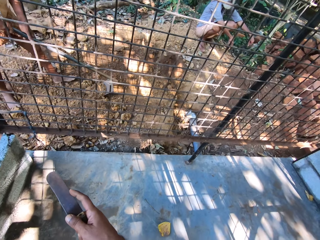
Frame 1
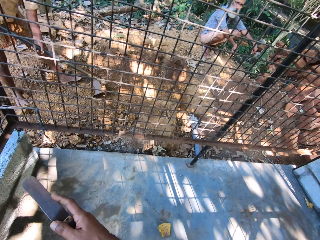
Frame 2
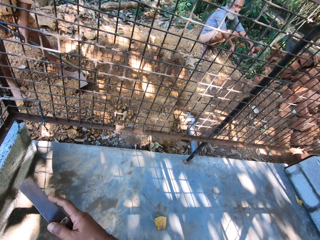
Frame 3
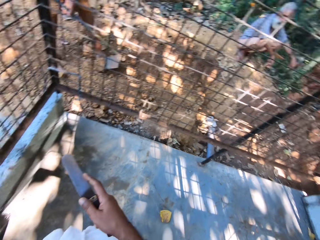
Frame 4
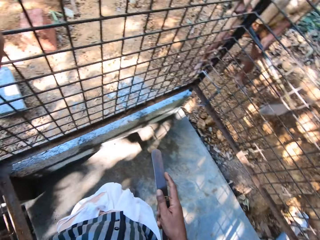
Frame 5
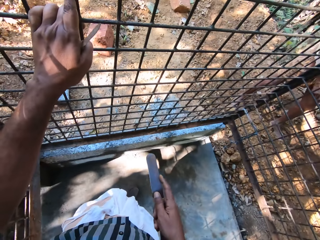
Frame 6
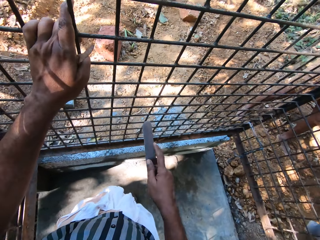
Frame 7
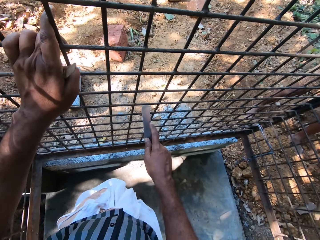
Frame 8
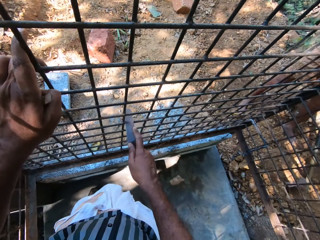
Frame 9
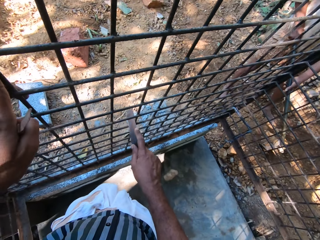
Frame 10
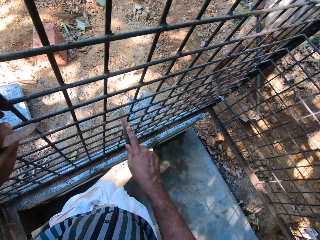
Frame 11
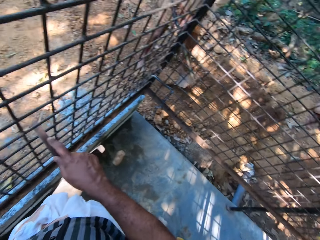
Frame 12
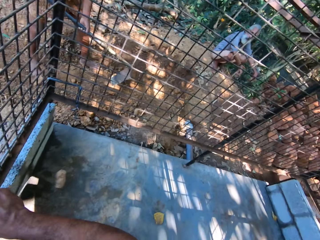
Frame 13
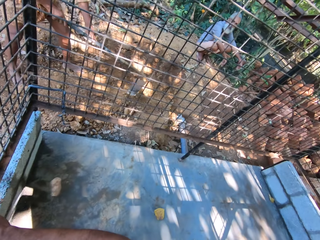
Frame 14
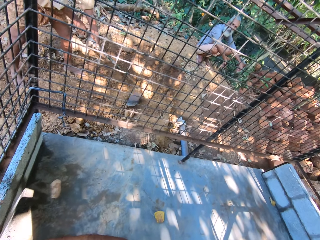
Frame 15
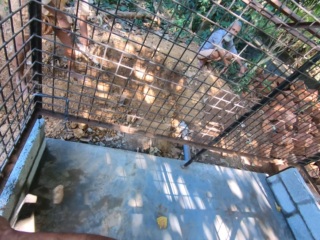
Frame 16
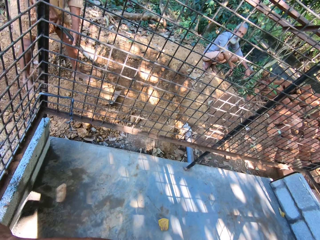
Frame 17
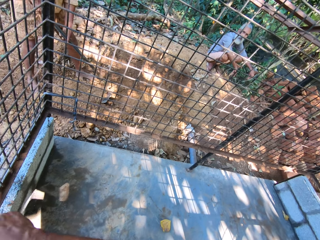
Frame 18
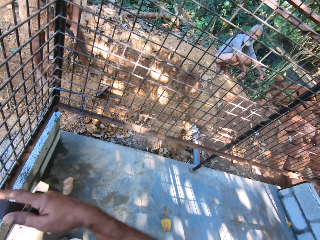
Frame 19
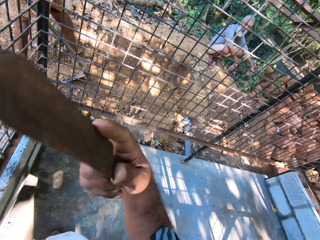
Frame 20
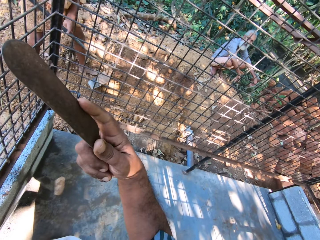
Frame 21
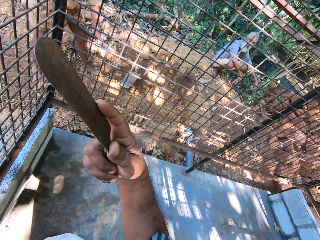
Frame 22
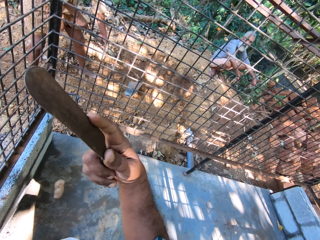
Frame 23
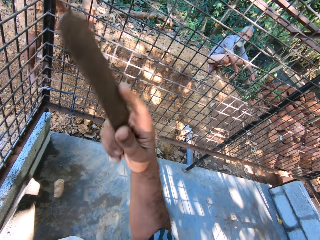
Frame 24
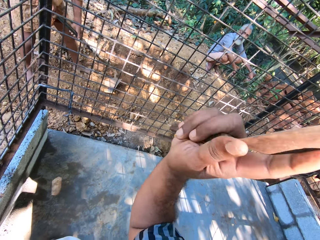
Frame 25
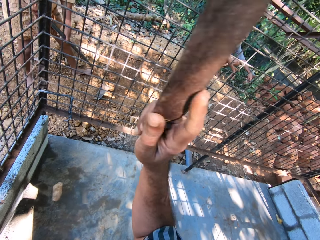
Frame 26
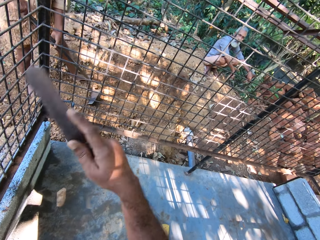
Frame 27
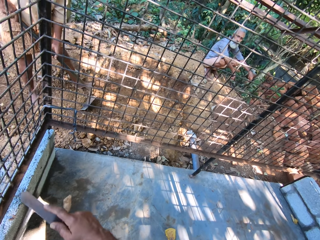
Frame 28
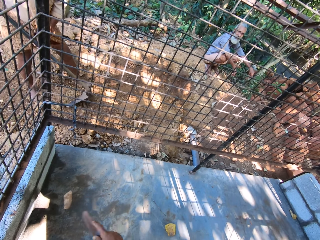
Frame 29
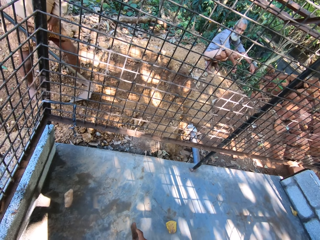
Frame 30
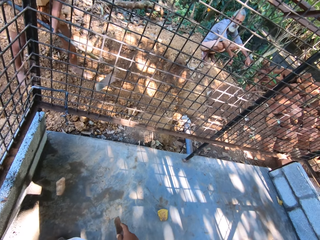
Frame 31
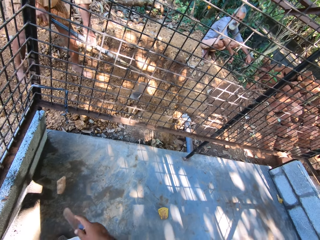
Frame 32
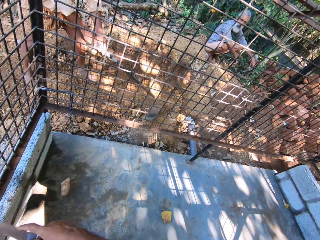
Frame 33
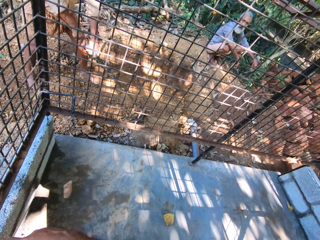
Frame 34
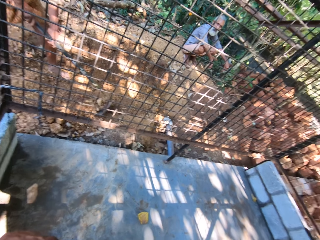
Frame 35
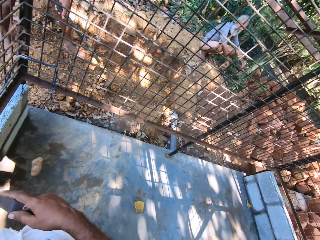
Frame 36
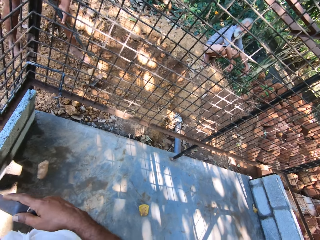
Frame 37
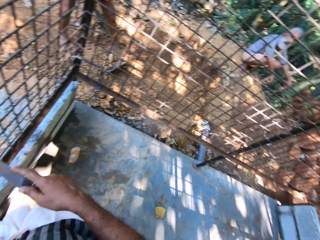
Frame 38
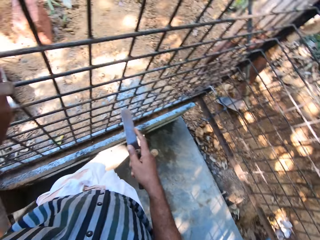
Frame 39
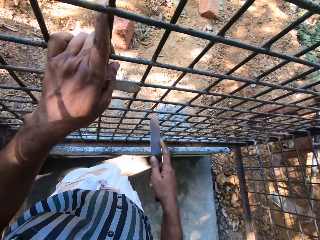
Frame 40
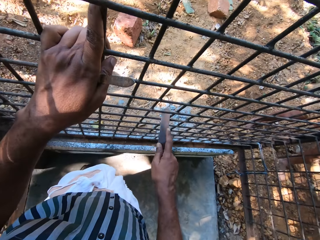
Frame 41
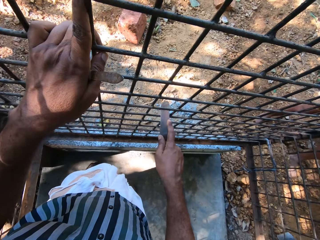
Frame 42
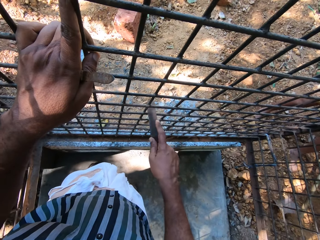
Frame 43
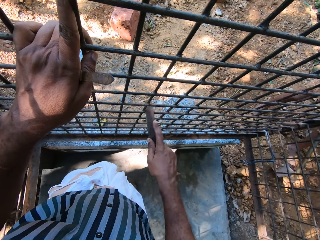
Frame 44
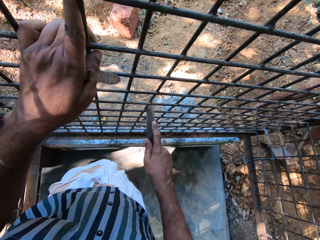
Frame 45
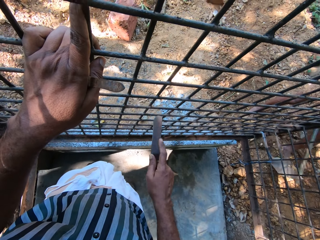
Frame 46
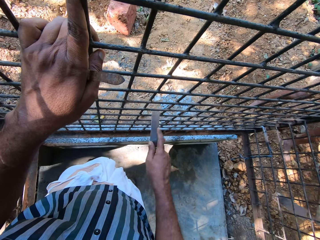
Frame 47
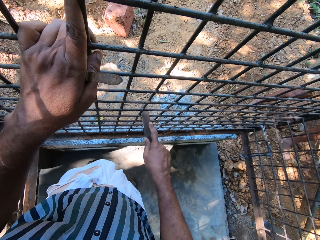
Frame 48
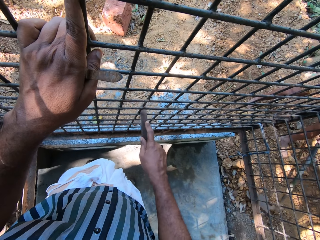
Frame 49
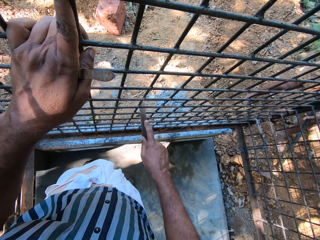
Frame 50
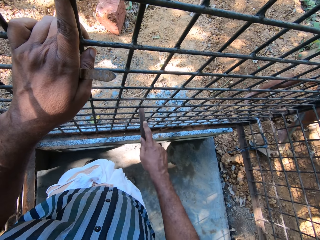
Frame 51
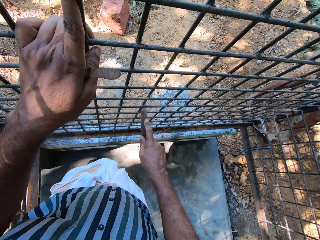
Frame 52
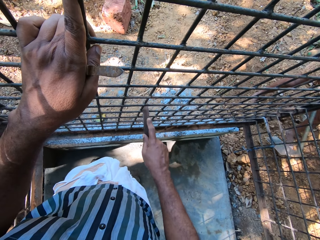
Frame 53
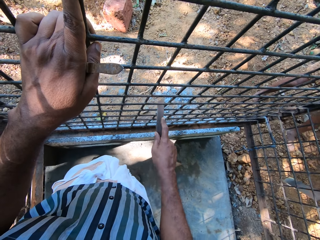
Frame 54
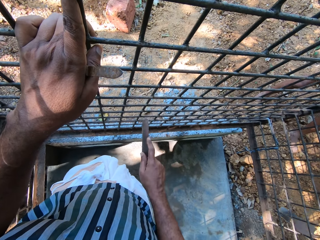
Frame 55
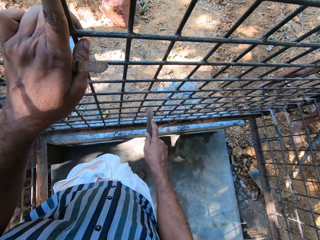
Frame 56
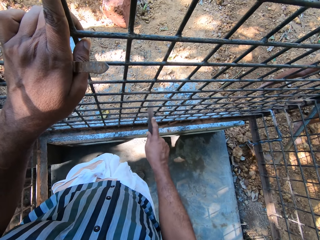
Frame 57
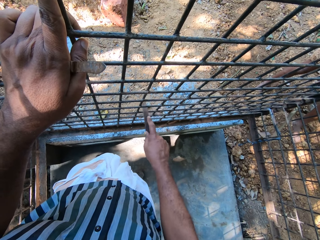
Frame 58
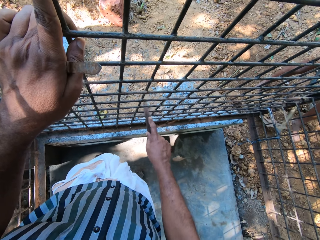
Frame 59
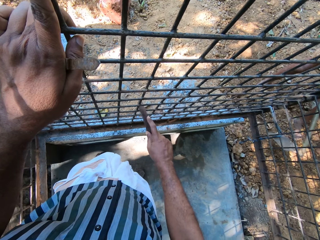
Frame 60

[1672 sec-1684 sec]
The camera wearer smoothens the metal fence with the file in his right hand. He scrapes the metal. He converses with a man. He smoothens the metal fence with the file in his right hand. He scrapes the metal.

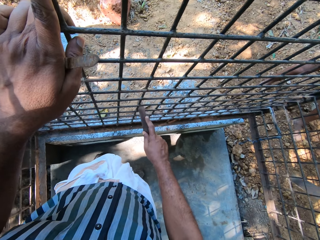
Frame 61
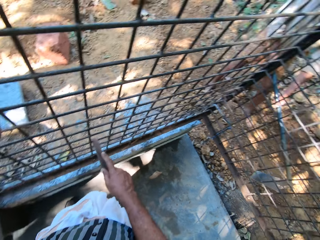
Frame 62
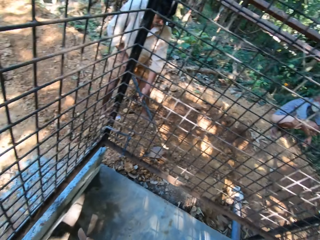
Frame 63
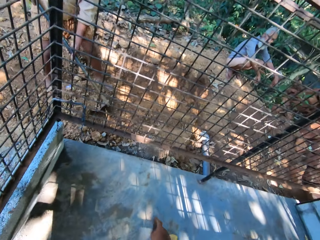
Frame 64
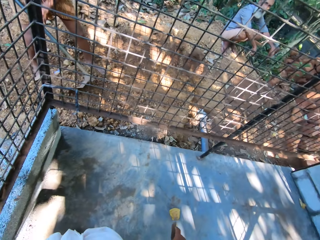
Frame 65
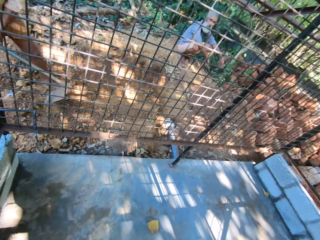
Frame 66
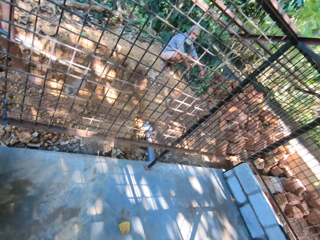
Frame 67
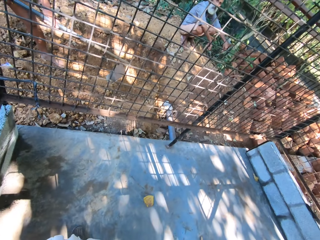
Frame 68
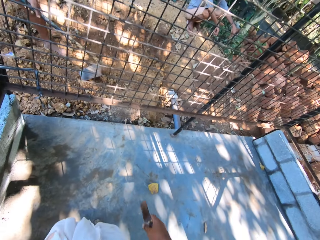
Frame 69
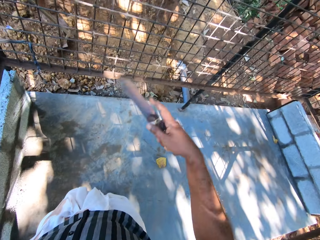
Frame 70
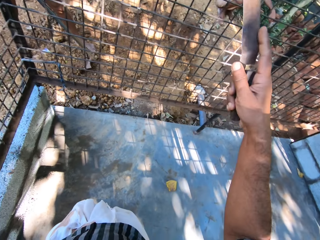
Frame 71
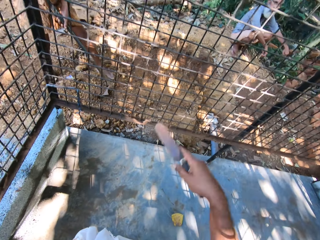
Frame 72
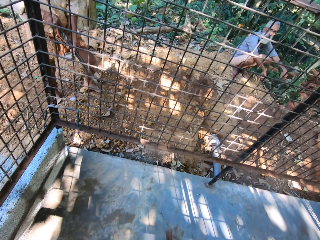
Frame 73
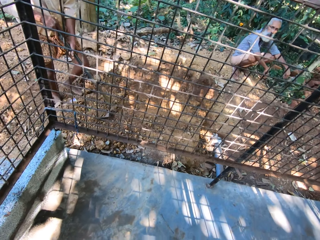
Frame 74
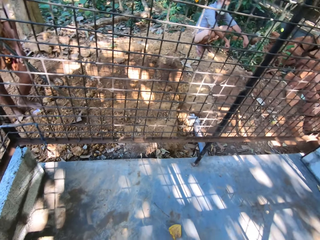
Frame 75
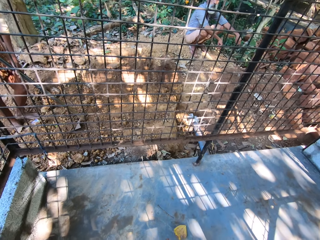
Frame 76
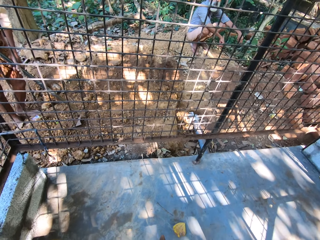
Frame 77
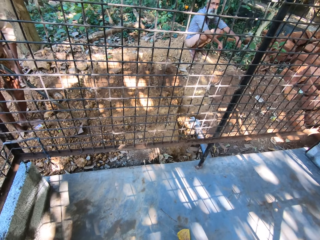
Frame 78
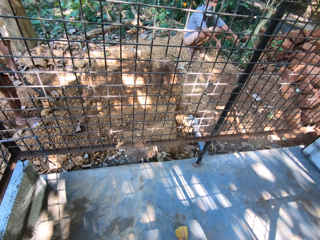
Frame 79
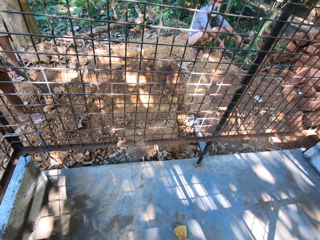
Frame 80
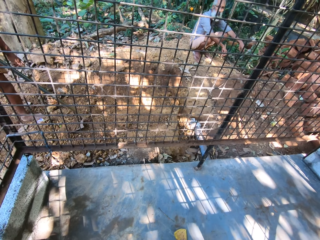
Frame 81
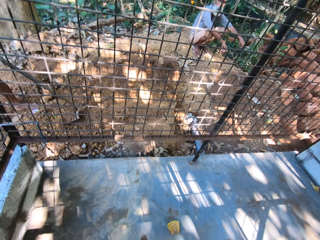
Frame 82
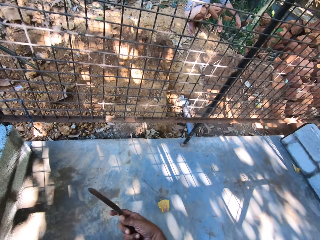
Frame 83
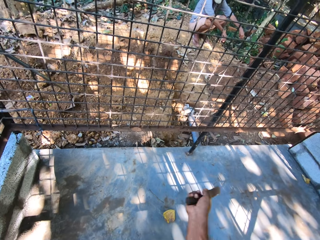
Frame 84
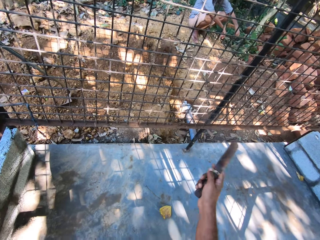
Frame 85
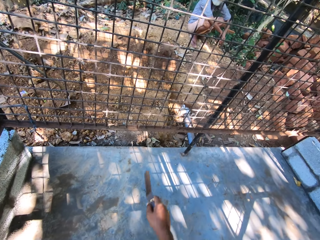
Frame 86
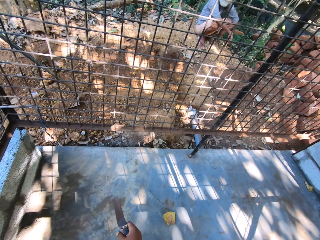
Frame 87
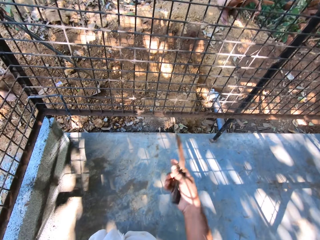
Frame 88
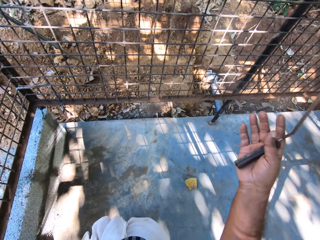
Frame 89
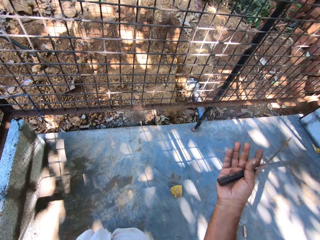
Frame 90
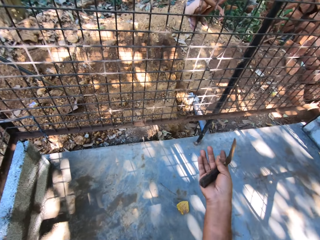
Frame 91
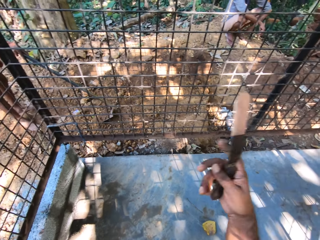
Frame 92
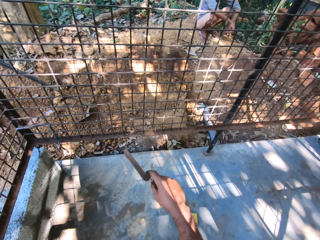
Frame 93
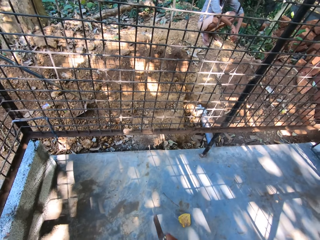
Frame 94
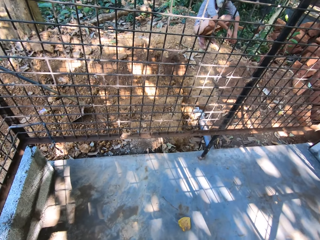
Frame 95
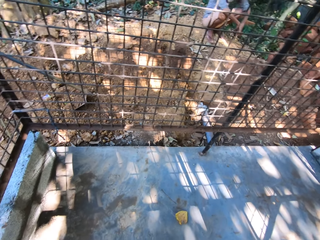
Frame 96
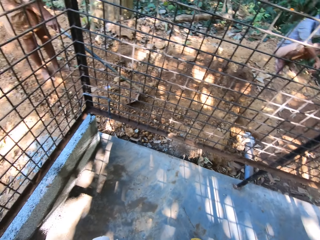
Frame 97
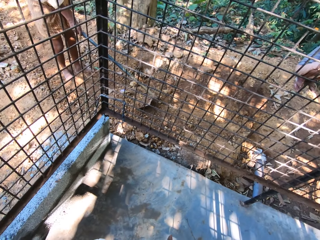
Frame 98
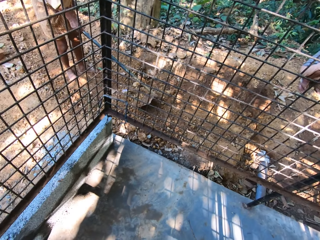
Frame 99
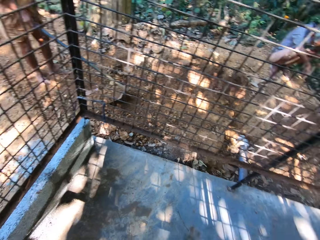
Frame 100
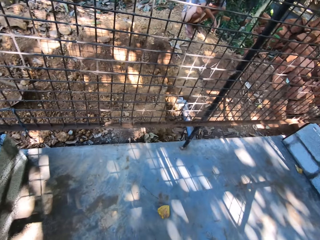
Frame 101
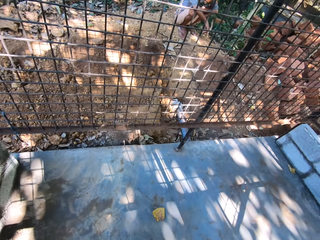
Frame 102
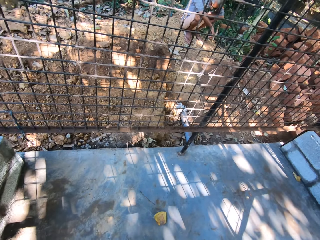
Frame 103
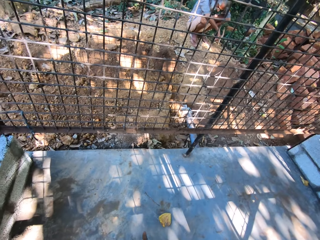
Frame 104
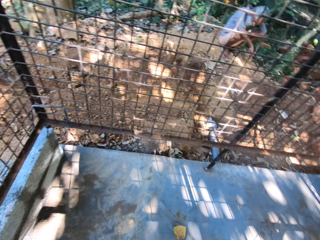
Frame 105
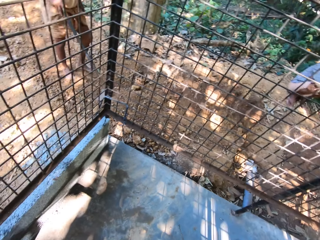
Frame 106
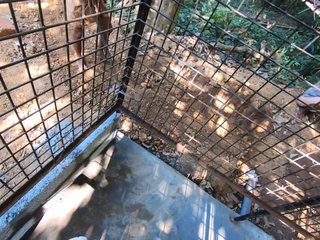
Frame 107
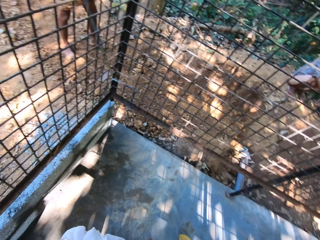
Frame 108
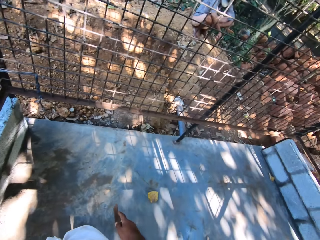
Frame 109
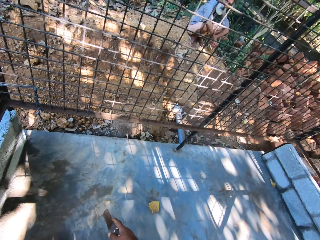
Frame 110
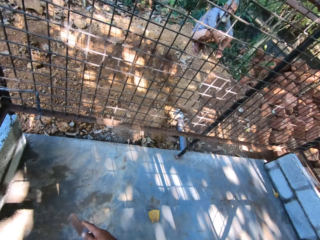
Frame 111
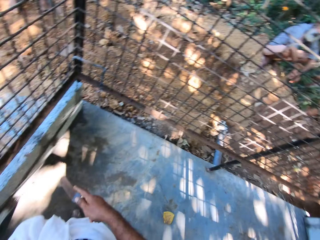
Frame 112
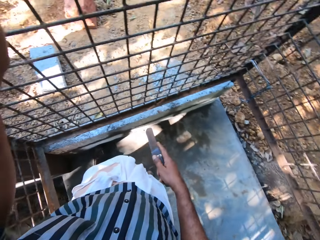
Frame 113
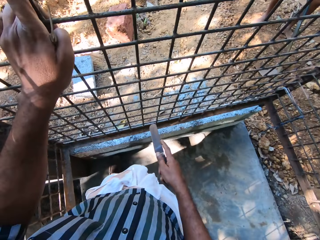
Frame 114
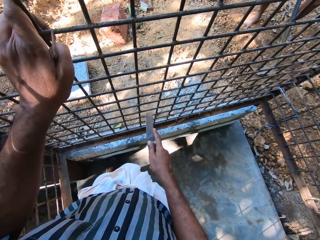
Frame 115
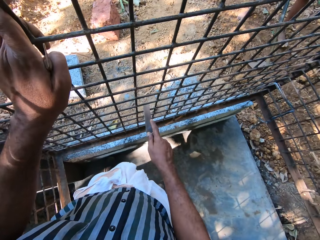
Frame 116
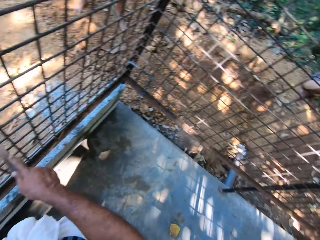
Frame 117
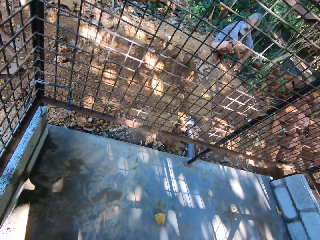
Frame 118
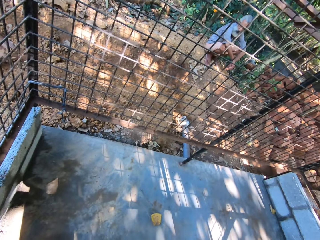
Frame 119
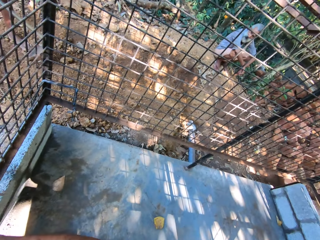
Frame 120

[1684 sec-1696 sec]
The camera wearer converses with a man. He smoothens the metal fence with the file in his right hand.
